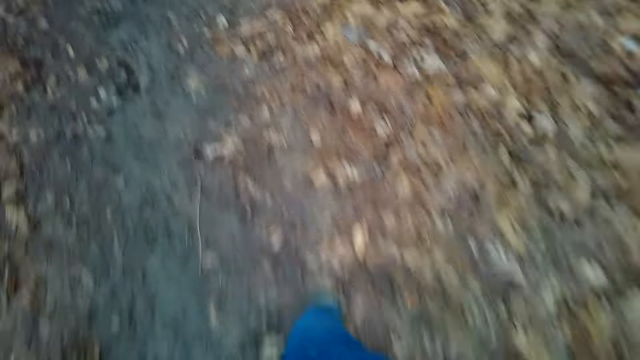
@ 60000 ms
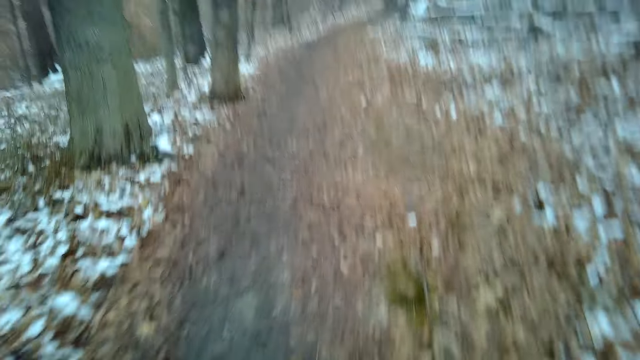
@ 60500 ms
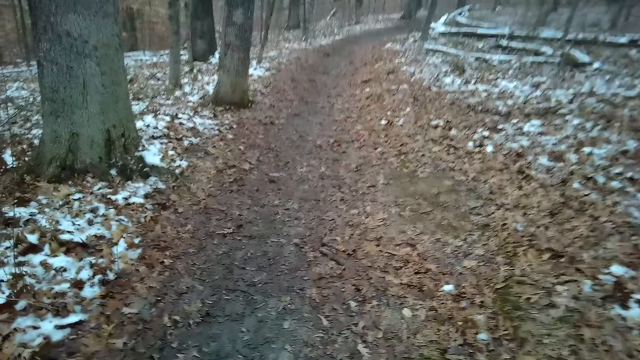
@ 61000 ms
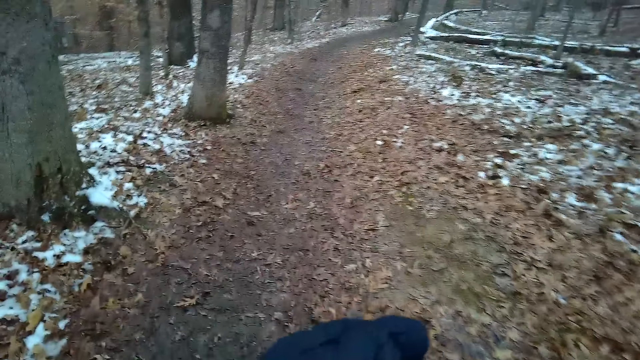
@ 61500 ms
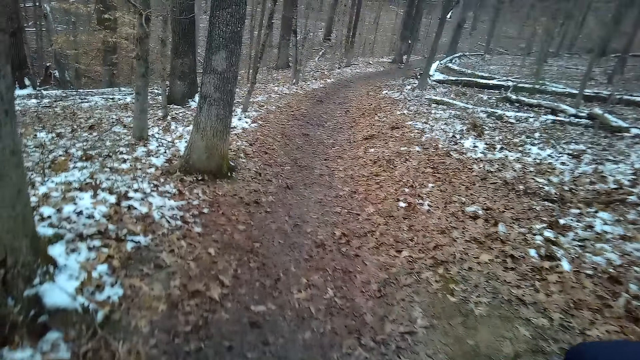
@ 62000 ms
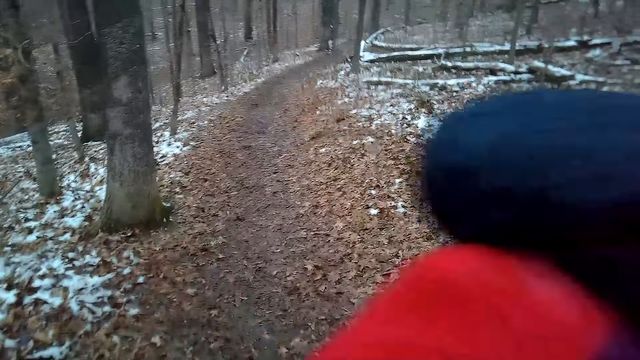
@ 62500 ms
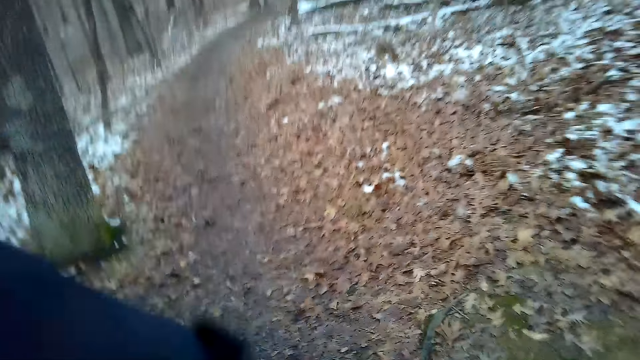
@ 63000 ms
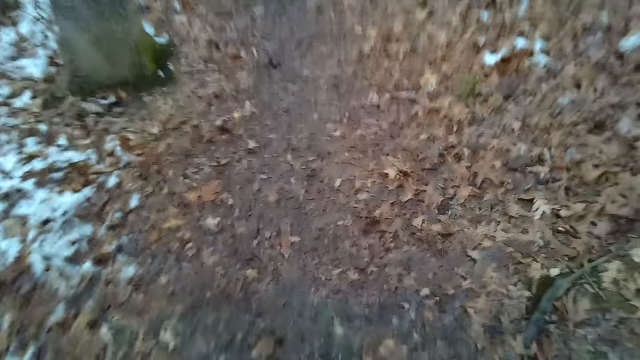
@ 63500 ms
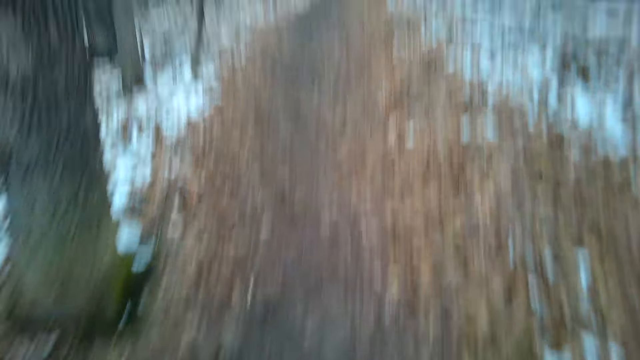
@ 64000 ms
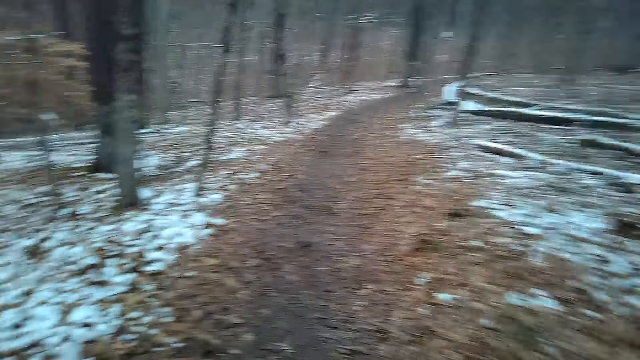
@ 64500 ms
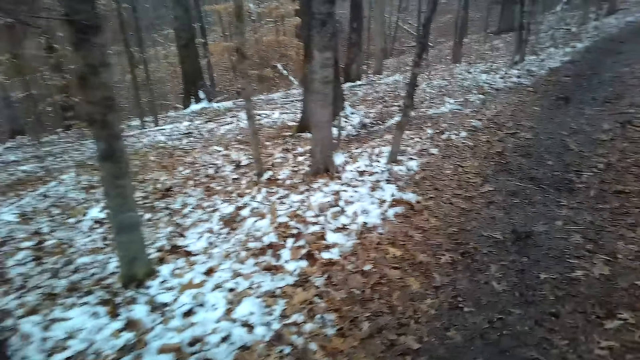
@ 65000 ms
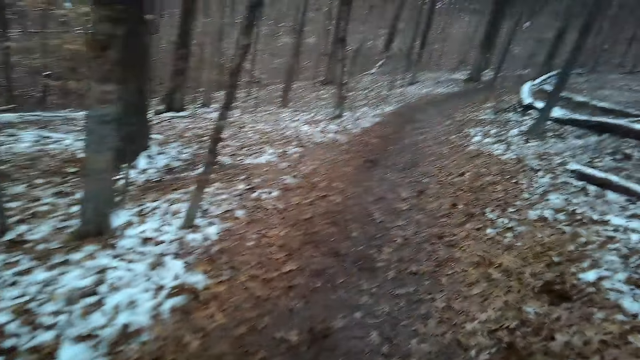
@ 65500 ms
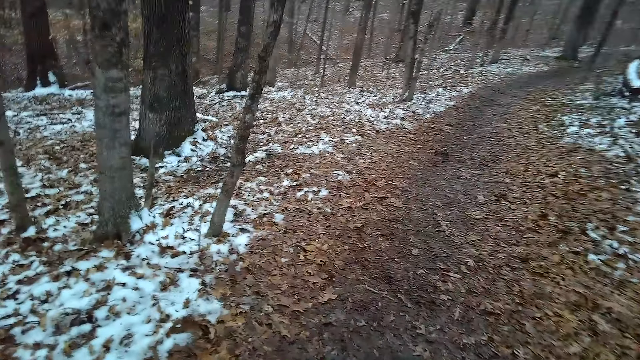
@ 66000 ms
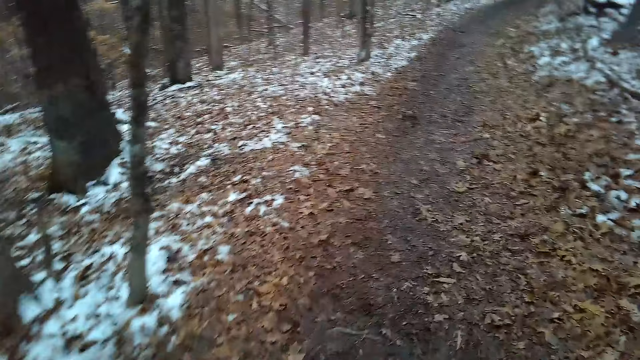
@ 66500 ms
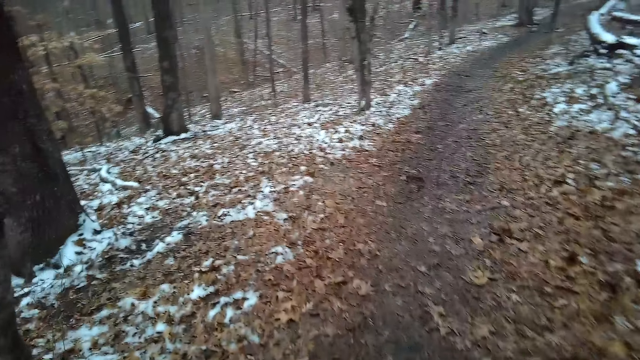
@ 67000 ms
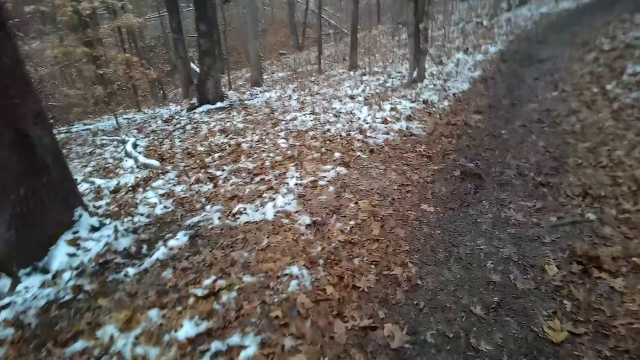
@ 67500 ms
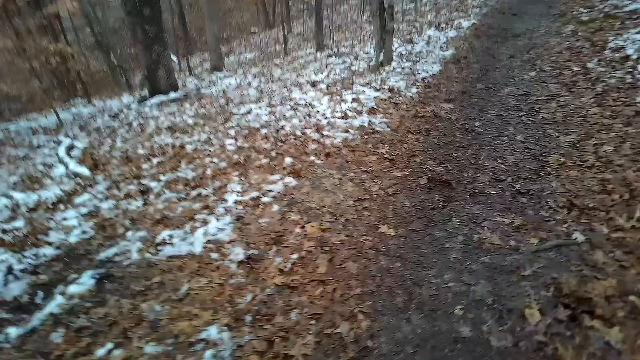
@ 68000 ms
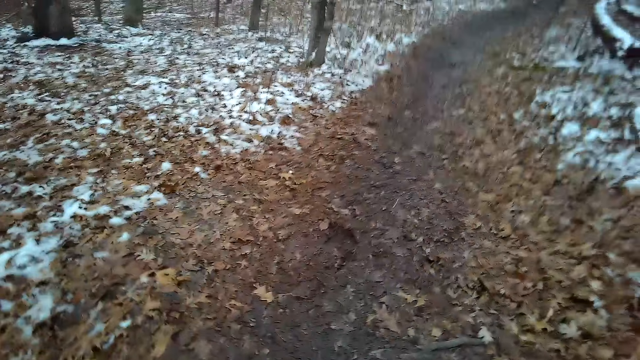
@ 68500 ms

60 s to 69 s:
The camera wearer moves around. They move a scarf. They move around.

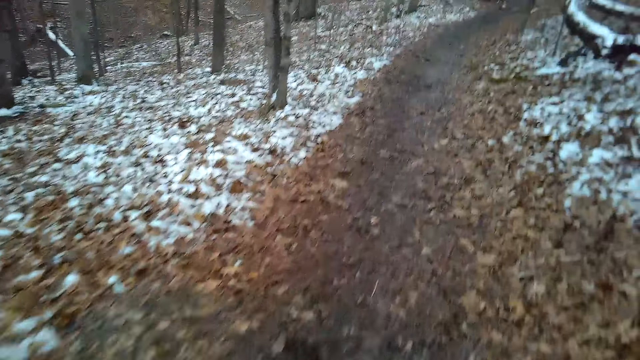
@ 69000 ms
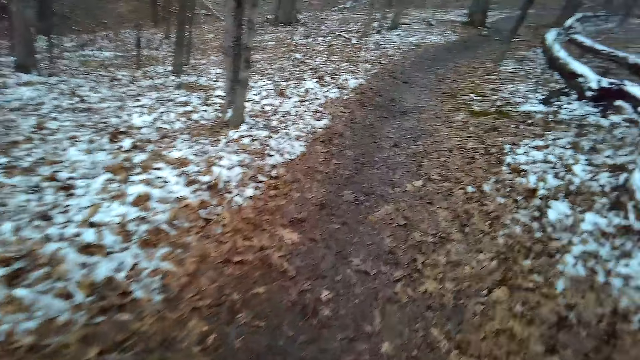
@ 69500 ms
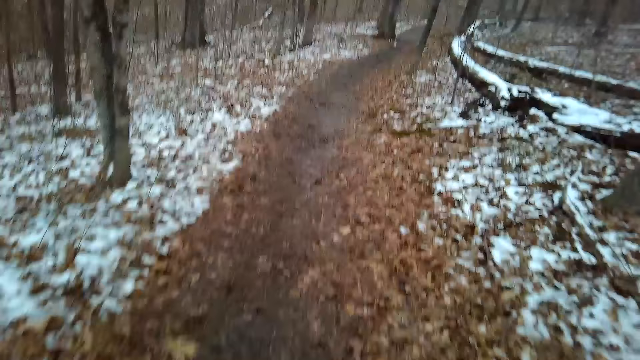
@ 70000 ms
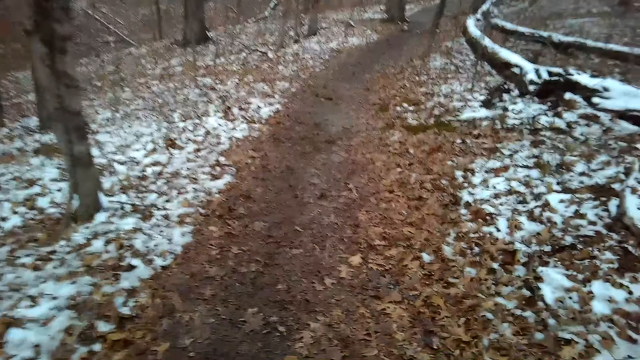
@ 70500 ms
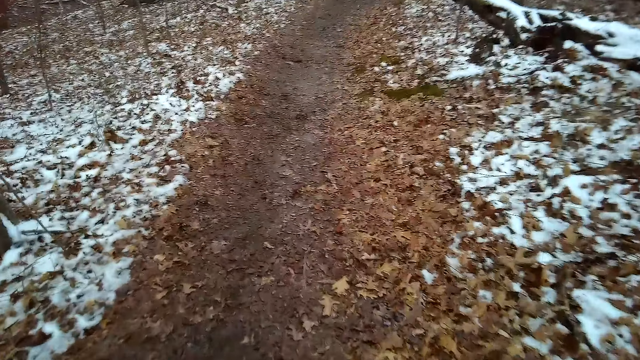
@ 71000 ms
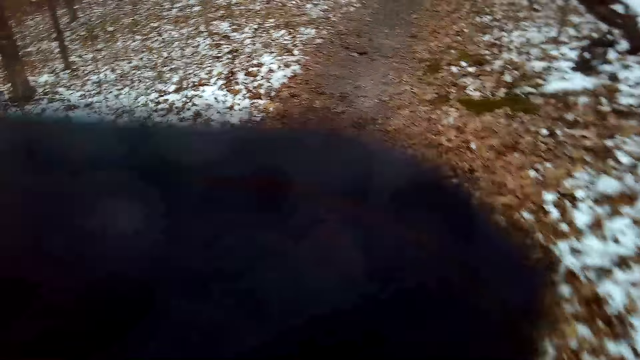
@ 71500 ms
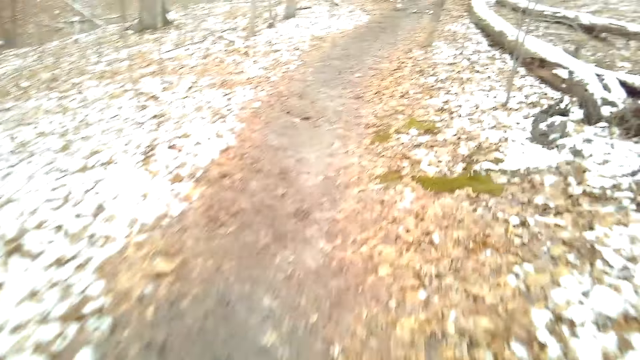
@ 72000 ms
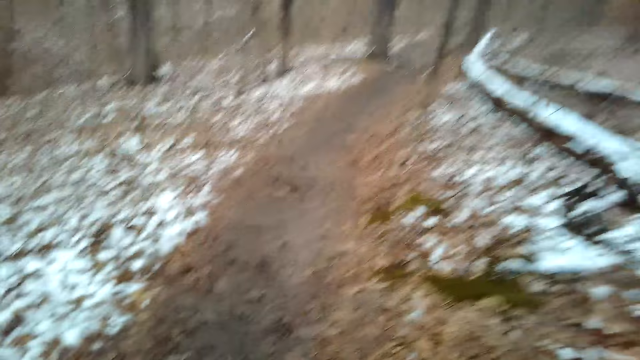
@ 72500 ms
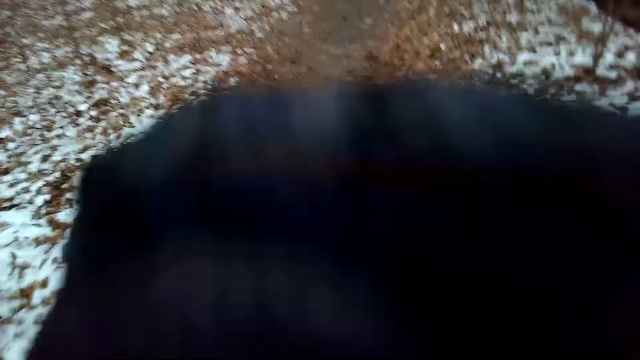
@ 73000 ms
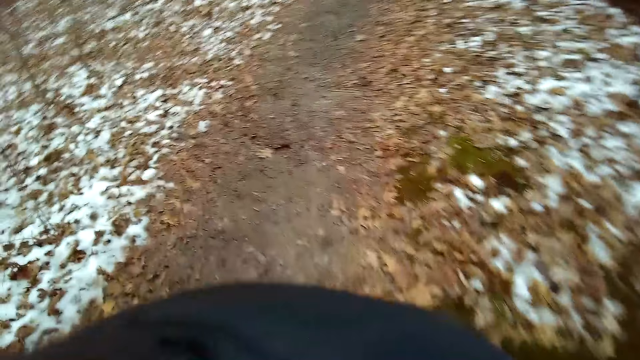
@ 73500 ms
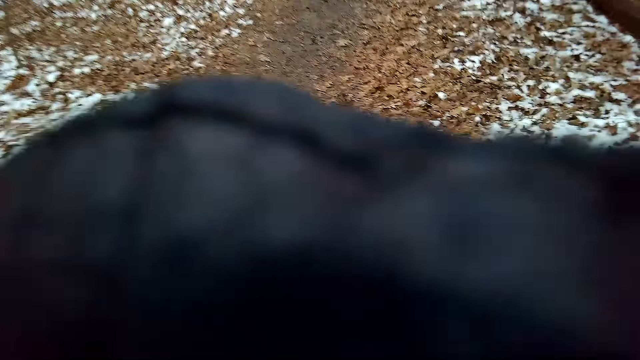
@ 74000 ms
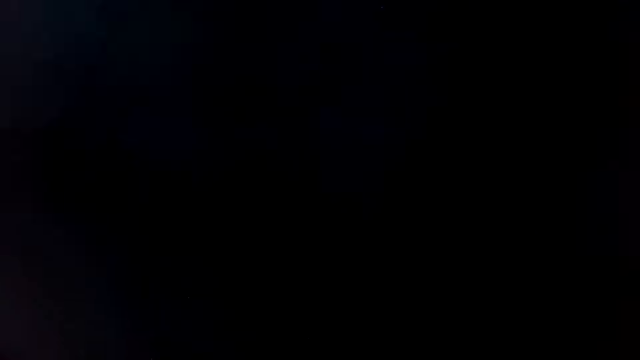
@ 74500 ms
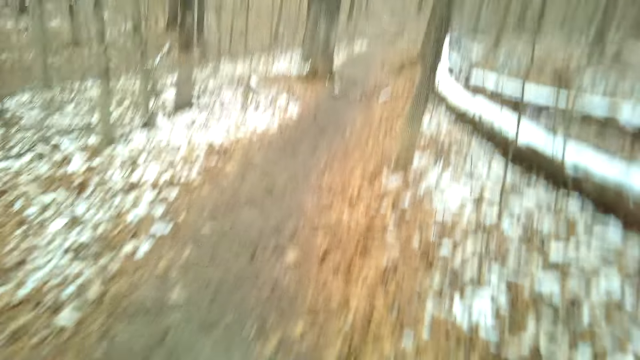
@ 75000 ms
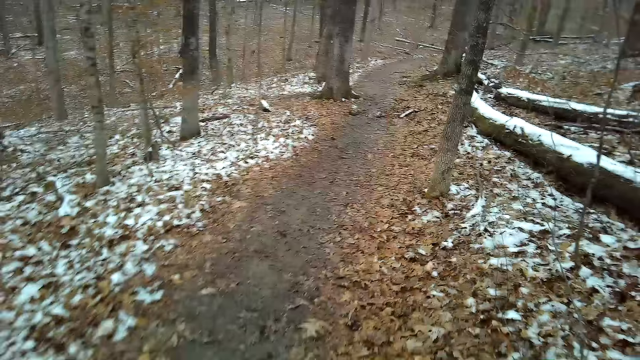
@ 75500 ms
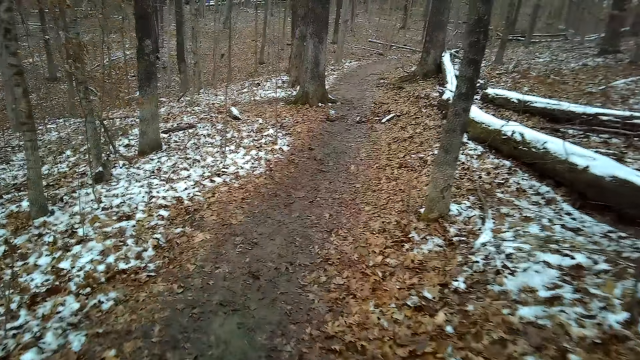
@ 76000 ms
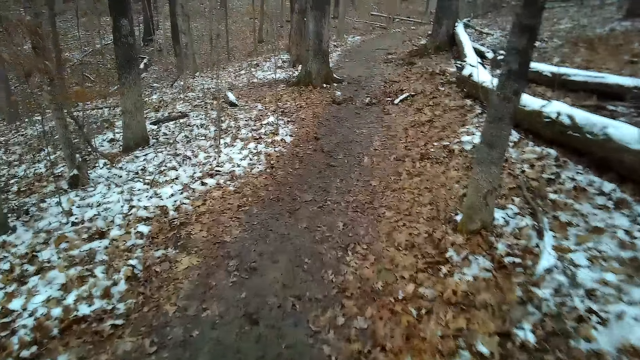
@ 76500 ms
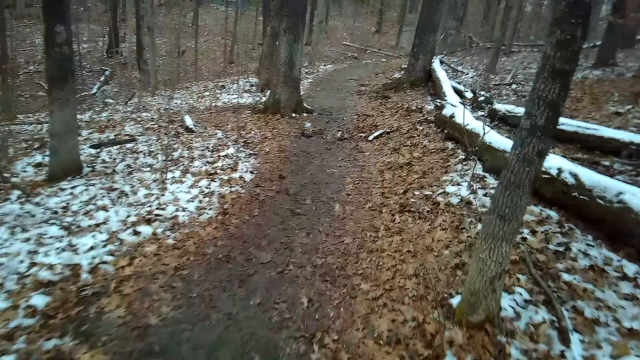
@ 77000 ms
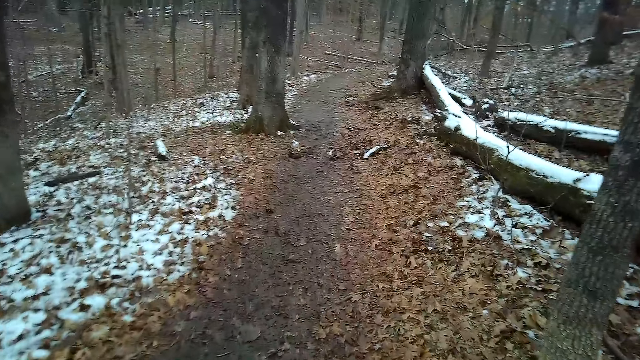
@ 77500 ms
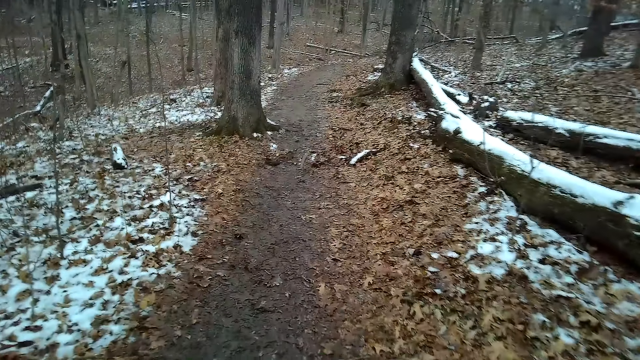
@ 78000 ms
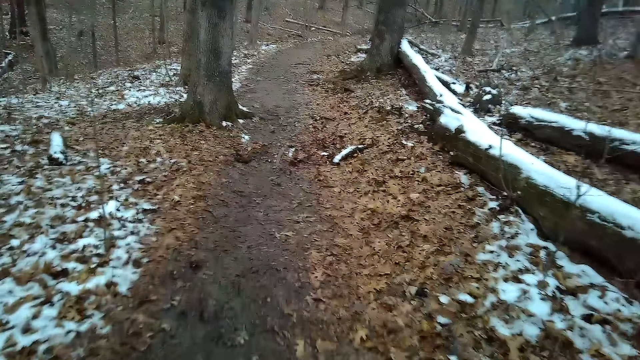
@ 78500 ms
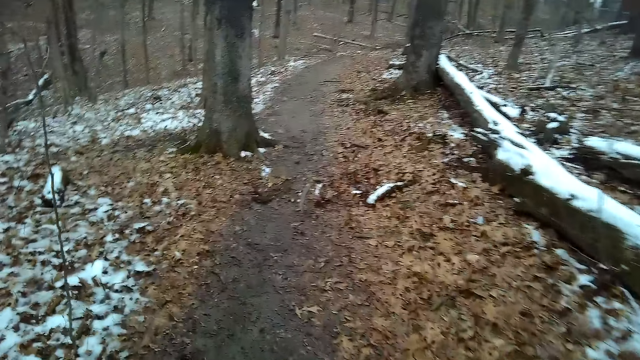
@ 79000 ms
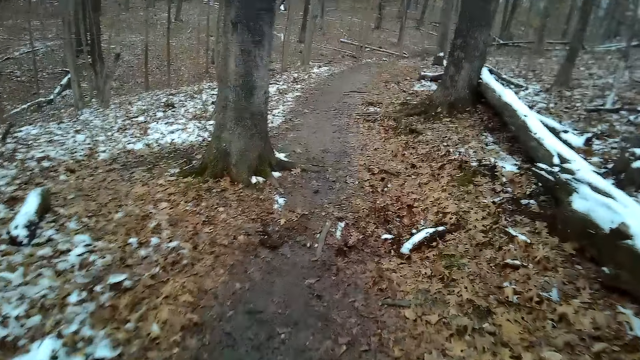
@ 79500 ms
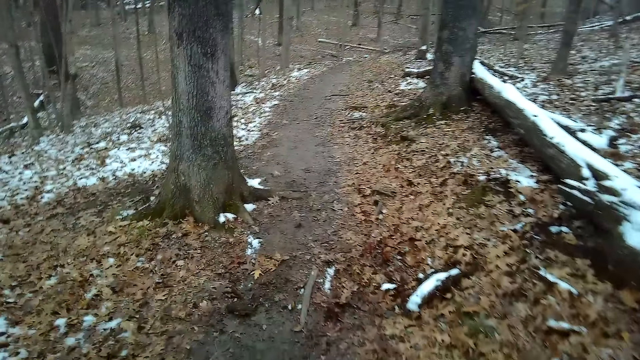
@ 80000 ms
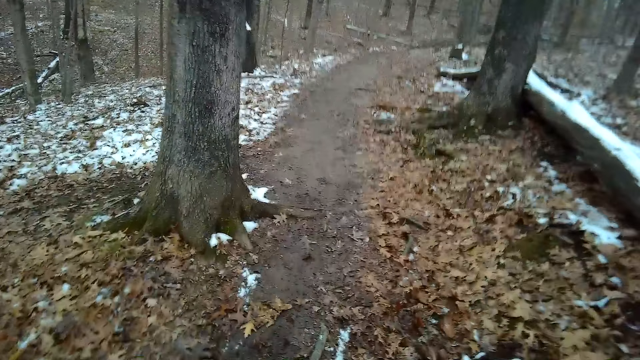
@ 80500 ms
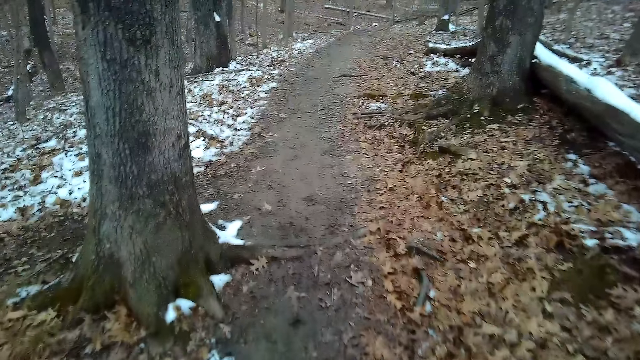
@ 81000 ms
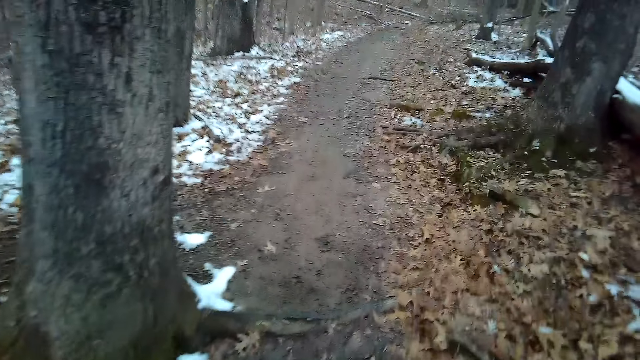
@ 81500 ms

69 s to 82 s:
The camera wearer raises their hand. They raise their hand again. They move around.
